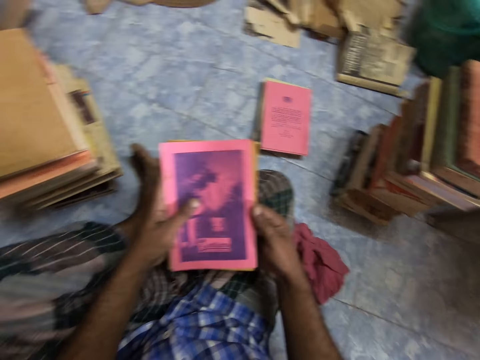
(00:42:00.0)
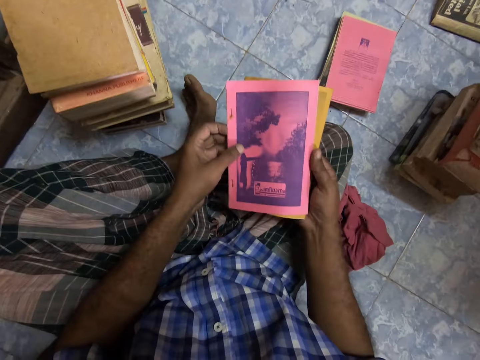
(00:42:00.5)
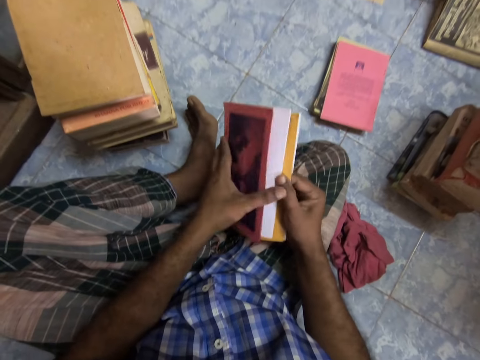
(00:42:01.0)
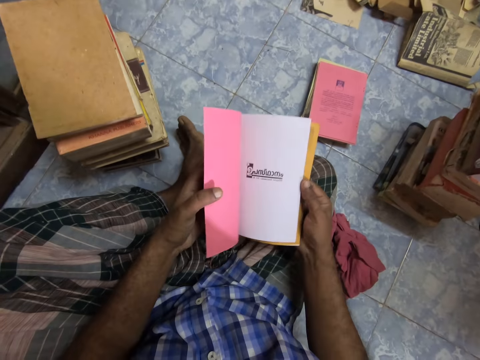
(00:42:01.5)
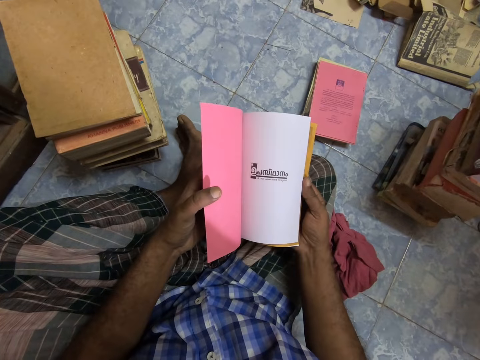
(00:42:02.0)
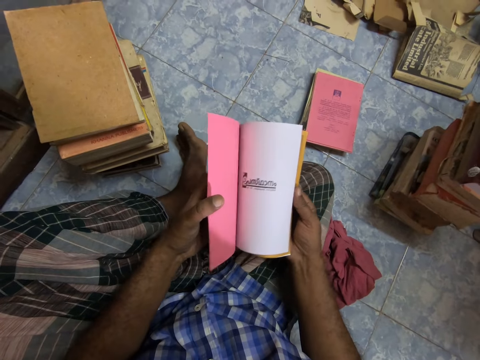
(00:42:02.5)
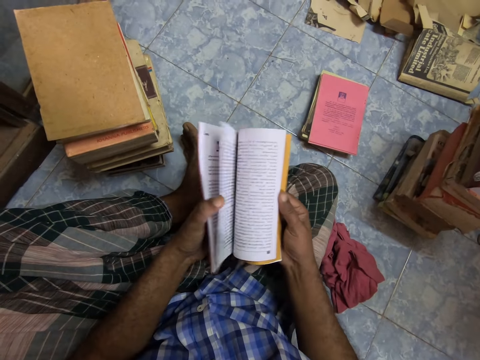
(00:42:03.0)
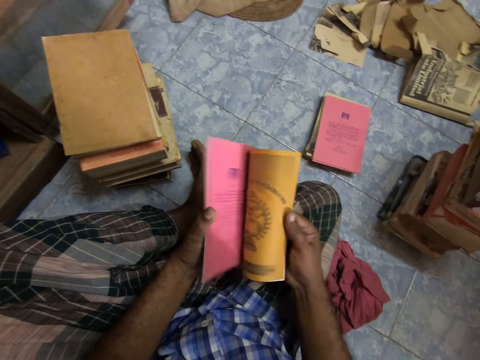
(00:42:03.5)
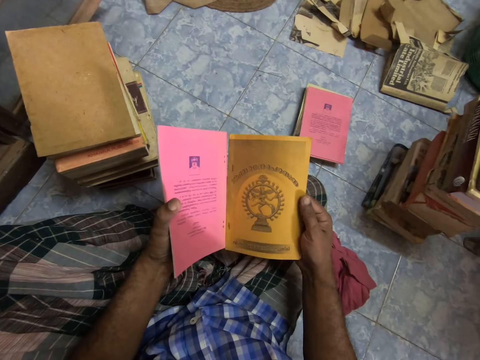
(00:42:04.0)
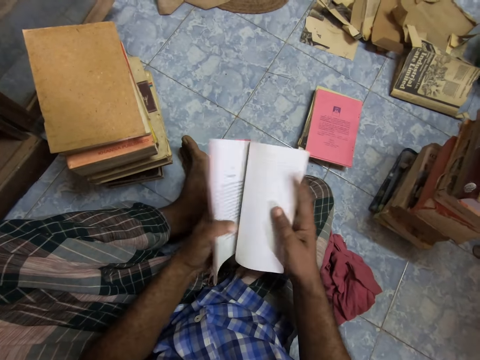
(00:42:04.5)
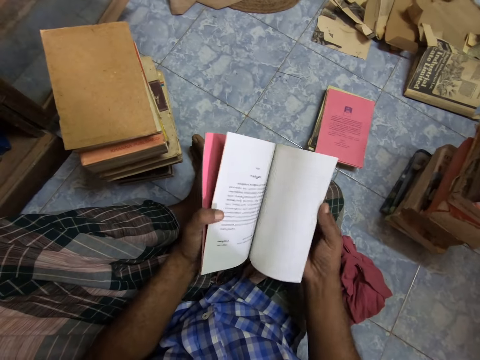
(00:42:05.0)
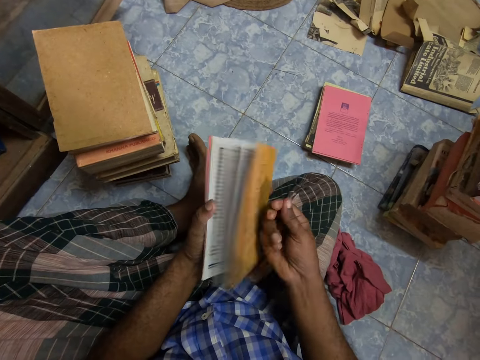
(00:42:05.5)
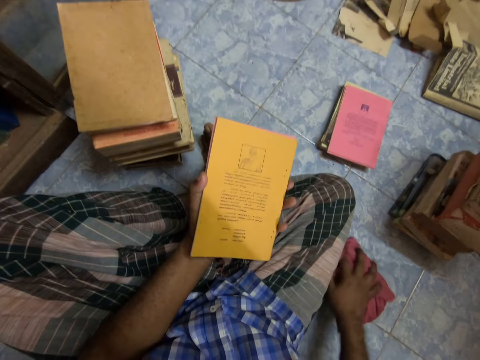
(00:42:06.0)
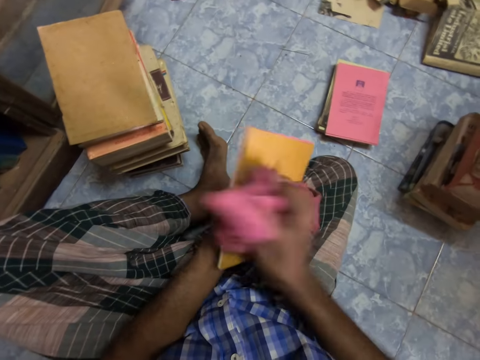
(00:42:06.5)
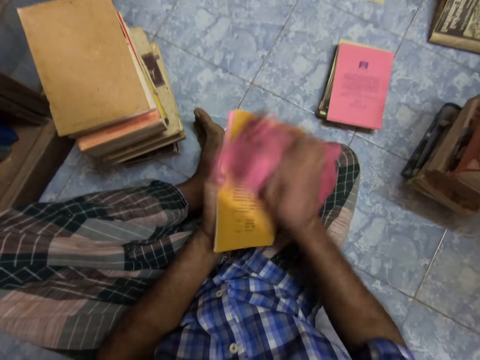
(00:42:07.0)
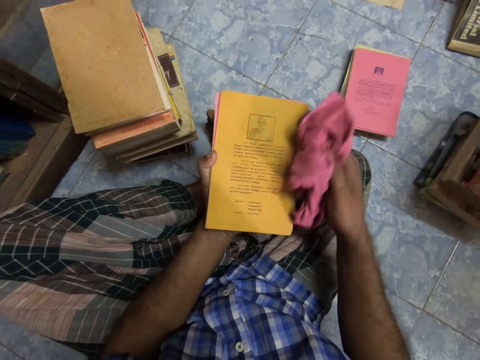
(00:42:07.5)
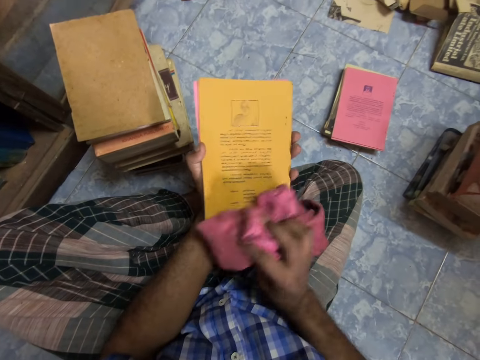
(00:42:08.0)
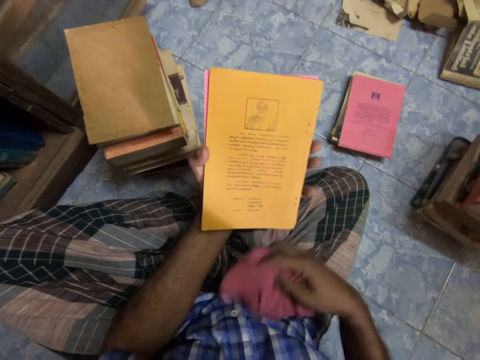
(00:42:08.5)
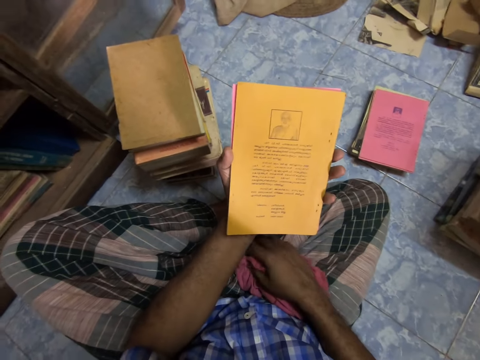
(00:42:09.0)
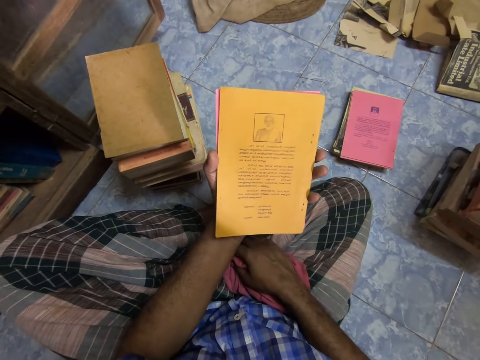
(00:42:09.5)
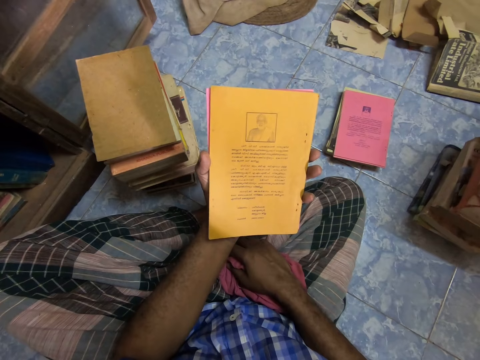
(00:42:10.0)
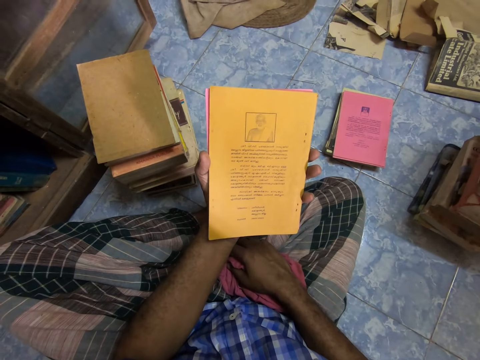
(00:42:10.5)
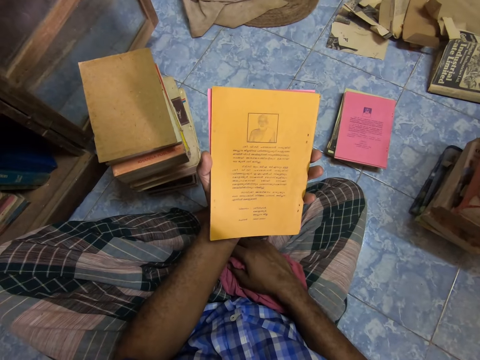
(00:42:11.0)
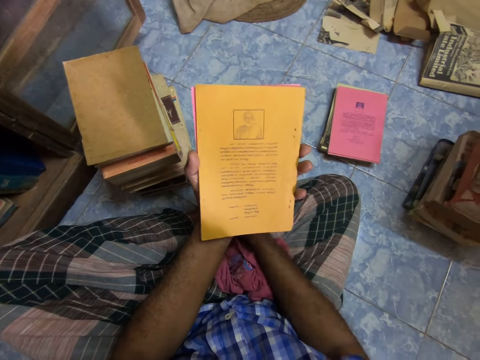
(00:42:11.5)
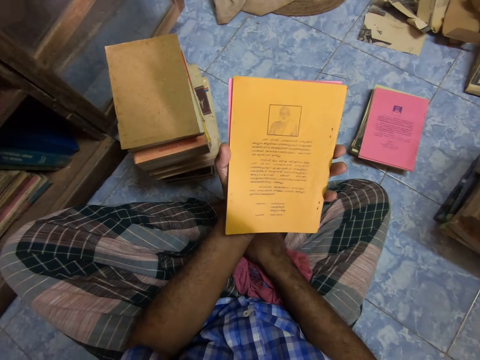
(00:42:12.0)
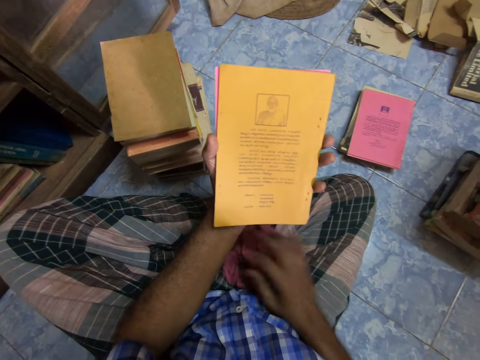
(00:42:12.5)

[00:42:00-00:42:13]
The camera wearer opens the book and flips the book pages. They open the book, flip the pages, pick up the cloth, wipe the book and read the book.

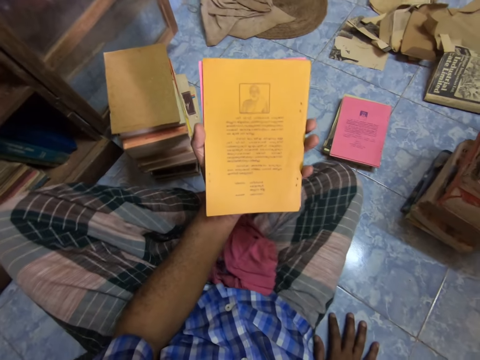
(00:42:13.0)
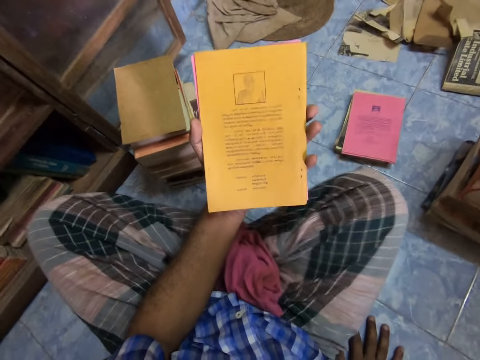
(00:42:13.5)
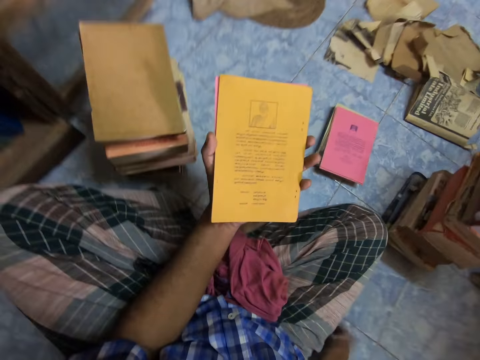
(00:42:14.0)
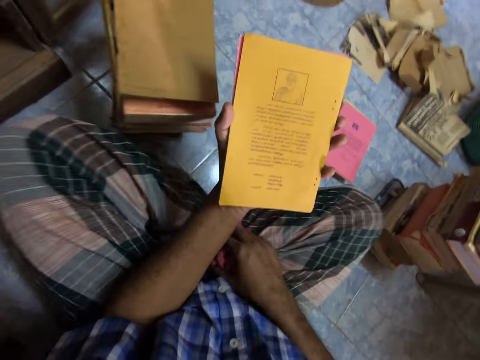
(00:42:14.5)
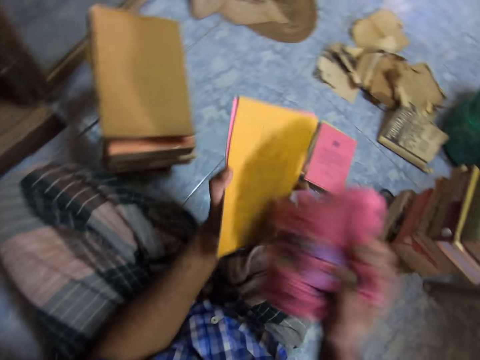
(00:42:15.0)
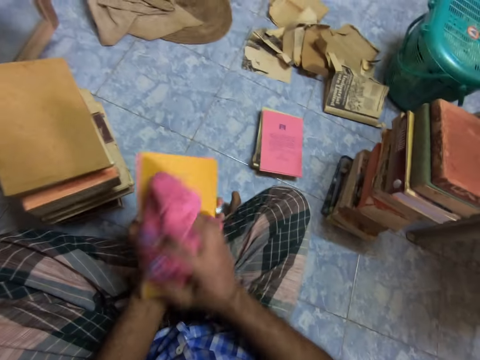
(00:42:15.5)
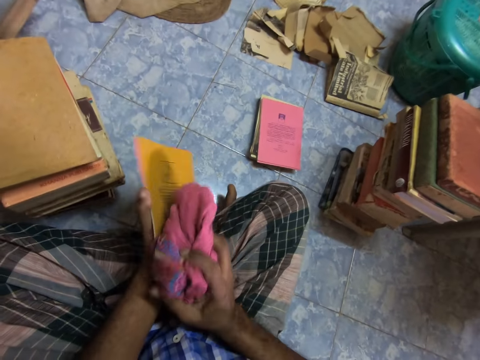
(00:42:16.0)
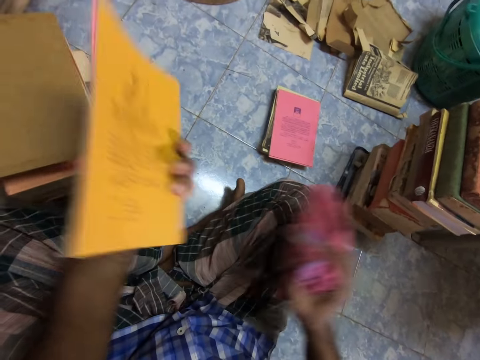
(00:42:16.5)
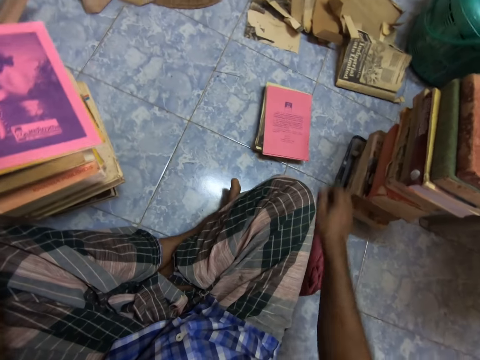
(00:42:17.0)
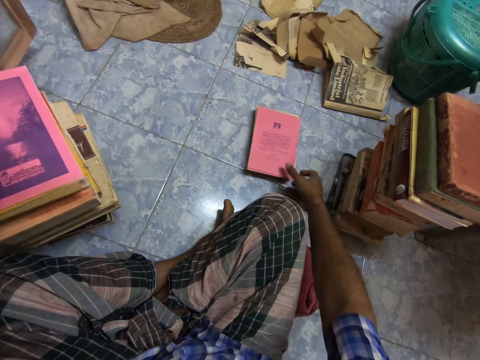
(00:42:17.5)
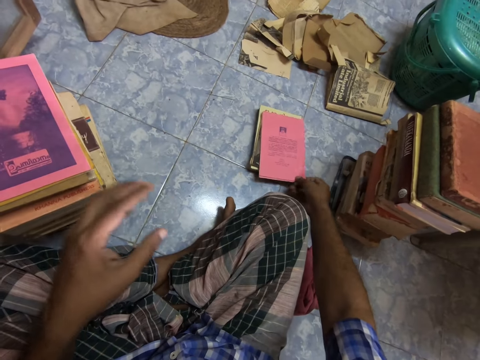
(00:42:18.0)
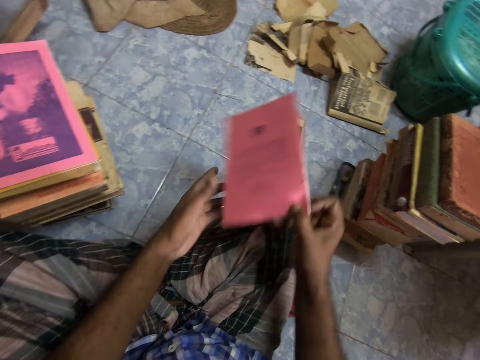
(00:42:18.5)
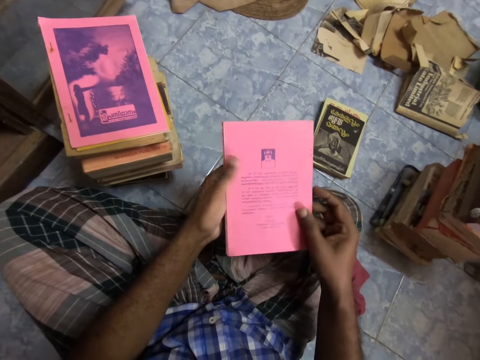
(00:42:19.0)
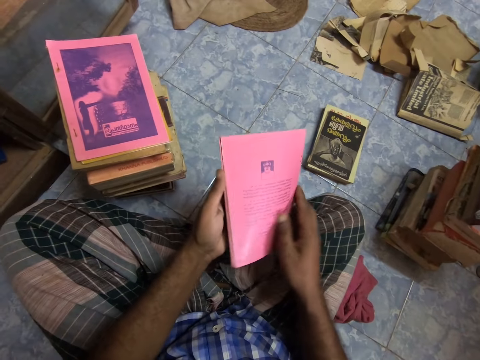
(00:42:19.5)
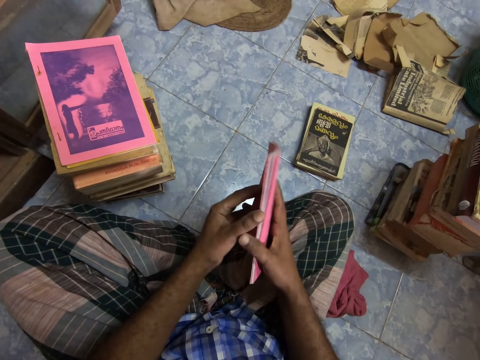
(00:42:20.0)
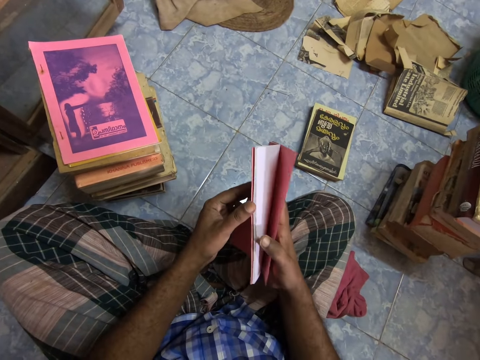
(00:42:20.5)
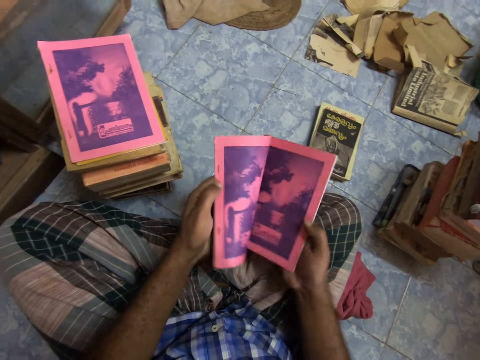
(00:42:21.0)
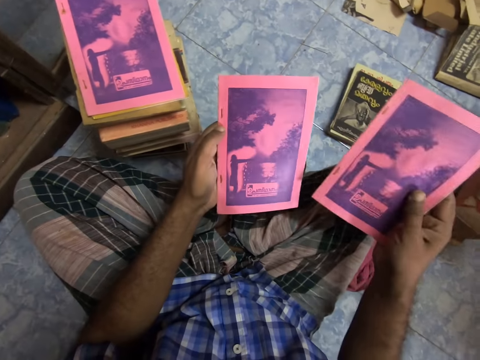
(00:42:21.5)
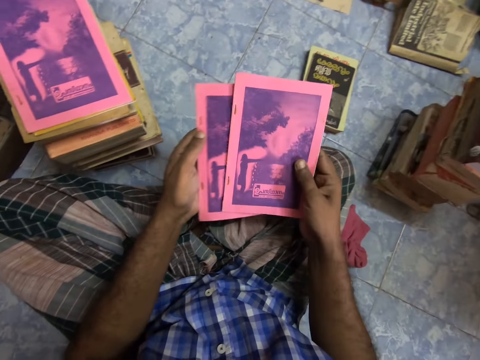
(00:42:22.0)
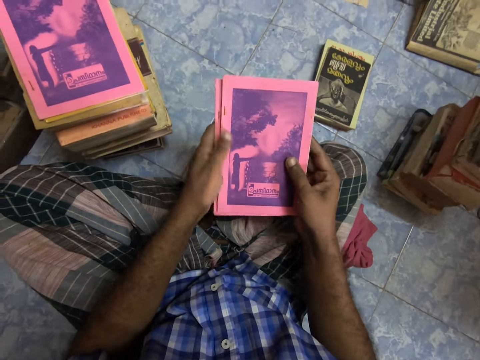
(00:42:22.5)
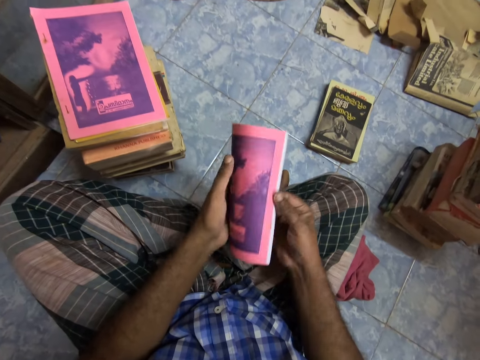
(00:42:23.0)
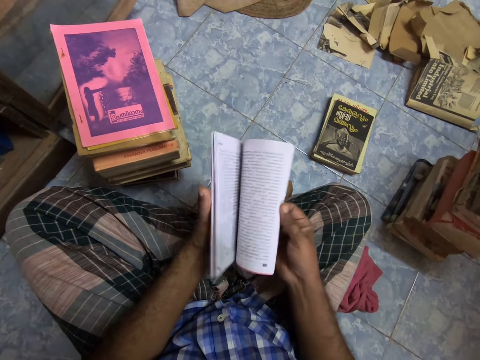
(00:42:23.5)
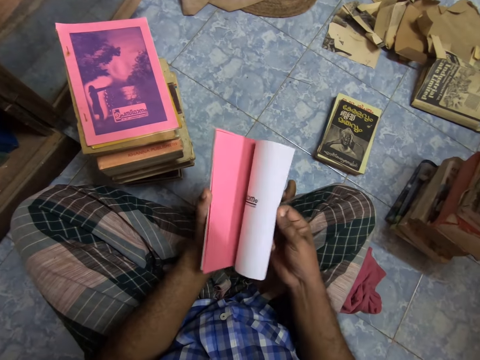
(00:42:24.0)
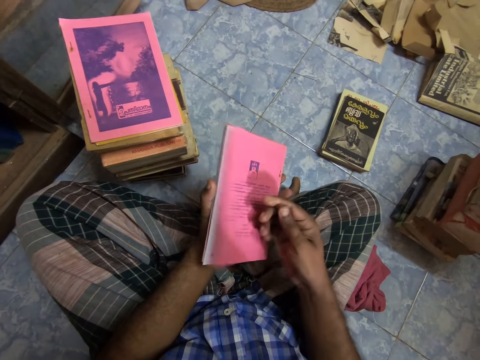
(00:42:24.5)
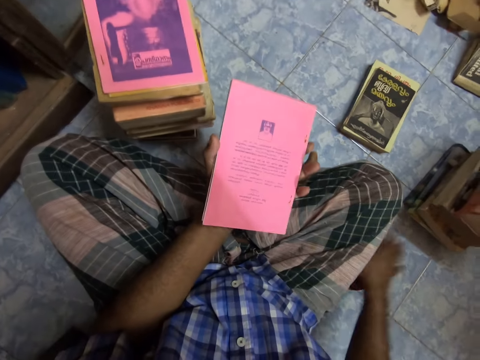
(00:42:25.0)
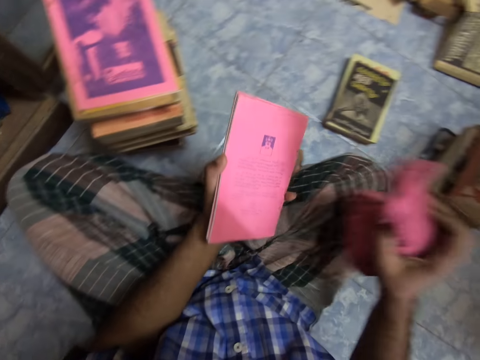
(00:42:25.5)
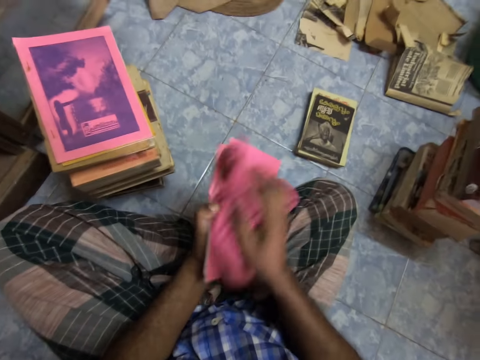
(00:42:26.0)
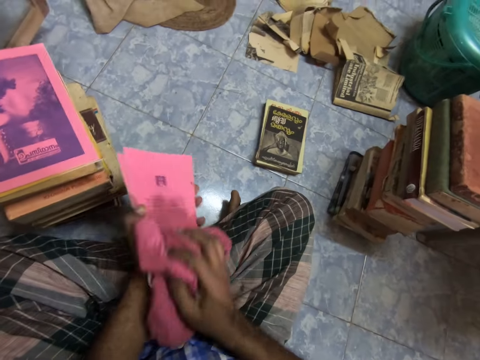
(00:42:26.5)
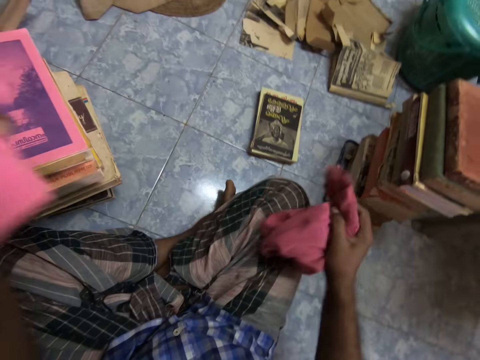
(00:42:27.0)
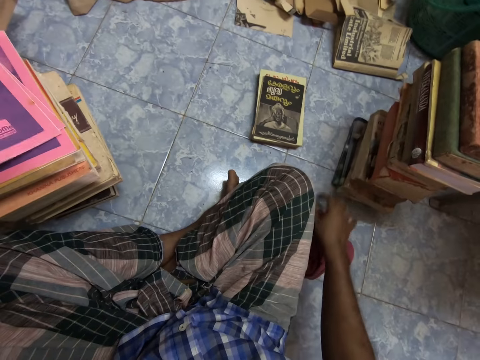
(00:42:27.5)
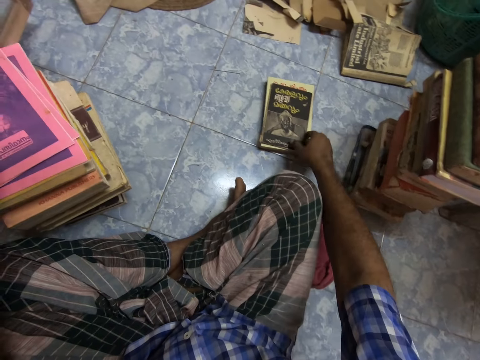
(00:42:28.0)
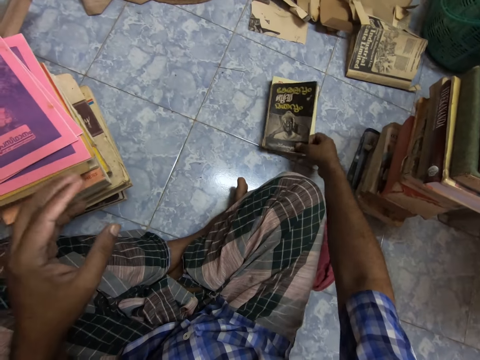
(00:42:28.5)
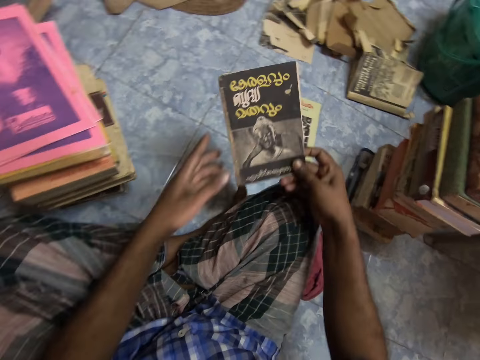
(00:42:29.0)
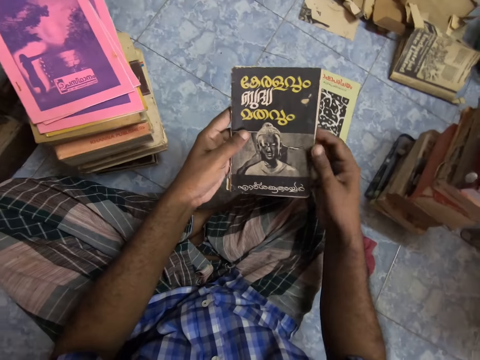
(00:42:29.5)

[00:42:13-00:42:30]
The camera wearer adjusts their sitting position and repositions their legs. They pick up the cloth, wipe the book, place the book on the stack, drop the cloth, pick up the book and hold the book. They pick up the book, open the book and flip the book pages. They pick up the cloth, wipe the book, drop the cloth, place the book on the stack, pick up the book and hold the book.
